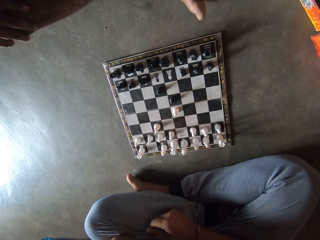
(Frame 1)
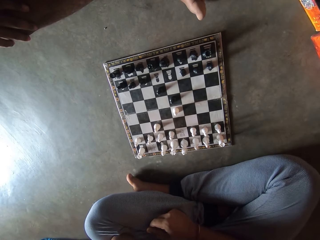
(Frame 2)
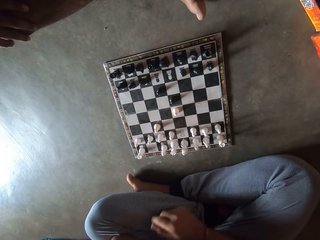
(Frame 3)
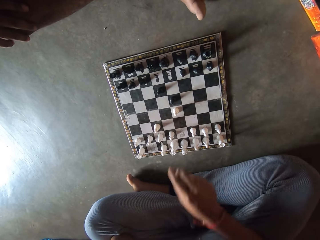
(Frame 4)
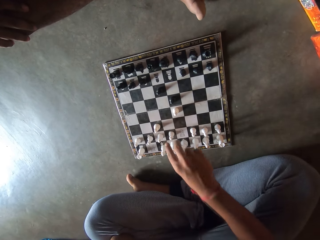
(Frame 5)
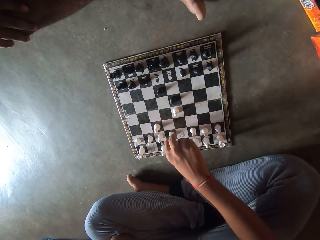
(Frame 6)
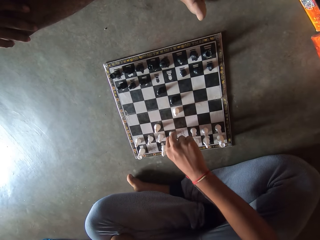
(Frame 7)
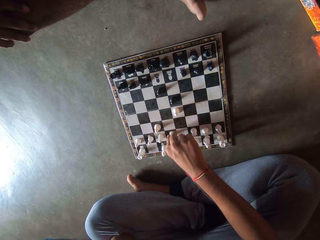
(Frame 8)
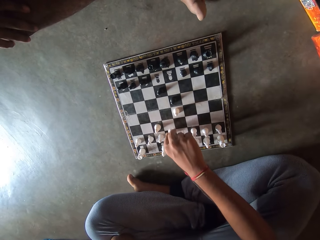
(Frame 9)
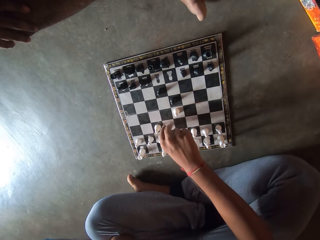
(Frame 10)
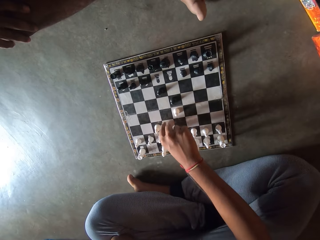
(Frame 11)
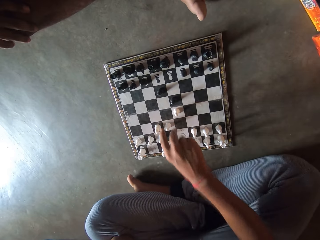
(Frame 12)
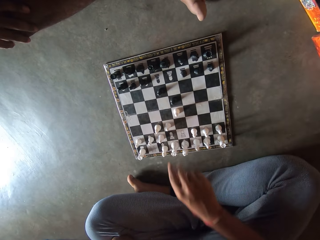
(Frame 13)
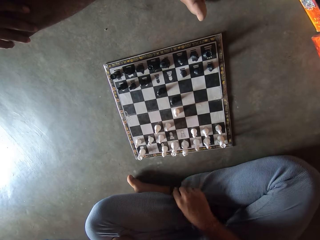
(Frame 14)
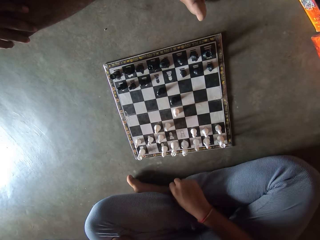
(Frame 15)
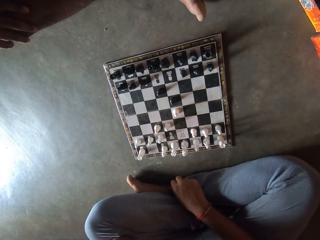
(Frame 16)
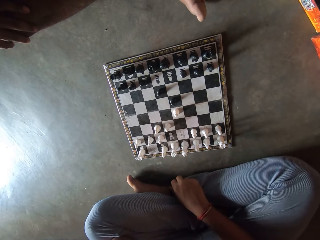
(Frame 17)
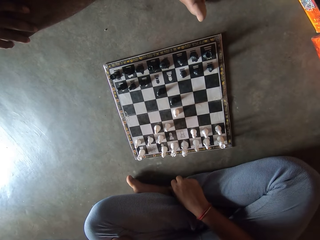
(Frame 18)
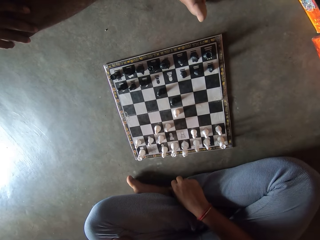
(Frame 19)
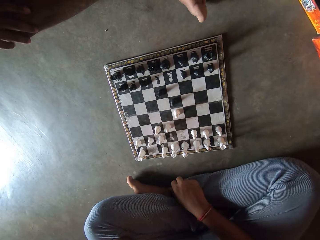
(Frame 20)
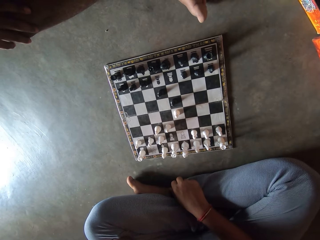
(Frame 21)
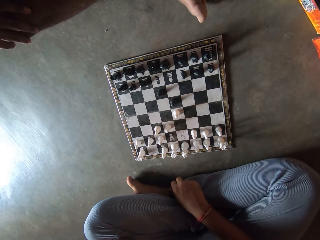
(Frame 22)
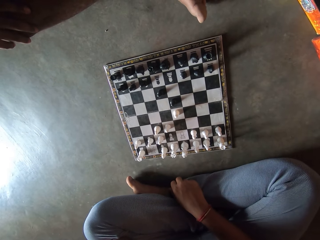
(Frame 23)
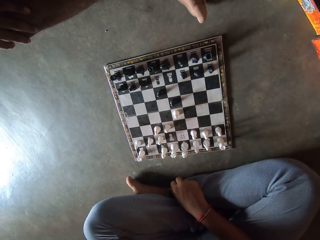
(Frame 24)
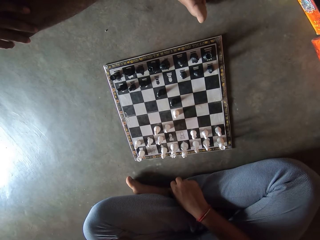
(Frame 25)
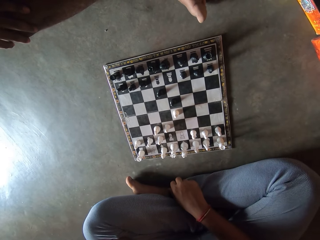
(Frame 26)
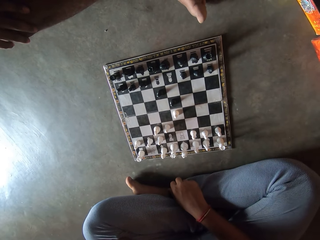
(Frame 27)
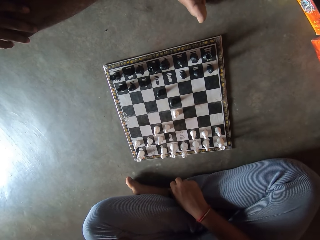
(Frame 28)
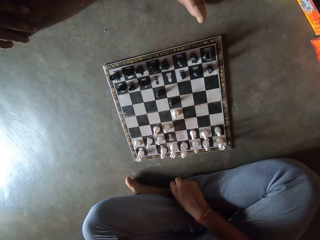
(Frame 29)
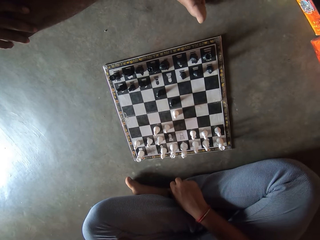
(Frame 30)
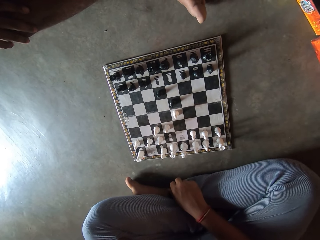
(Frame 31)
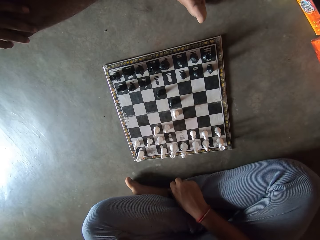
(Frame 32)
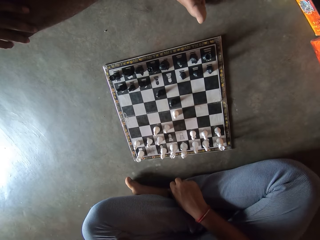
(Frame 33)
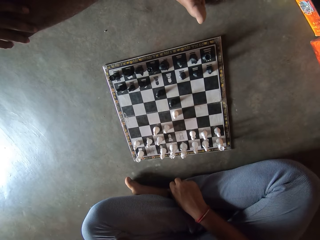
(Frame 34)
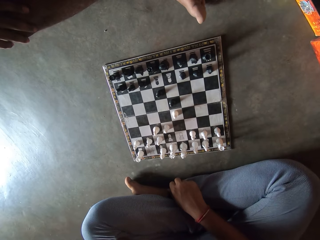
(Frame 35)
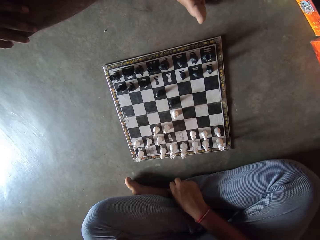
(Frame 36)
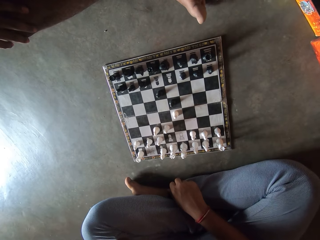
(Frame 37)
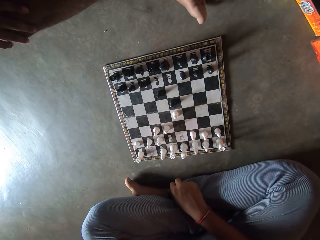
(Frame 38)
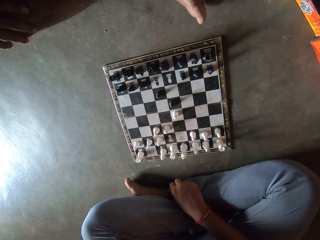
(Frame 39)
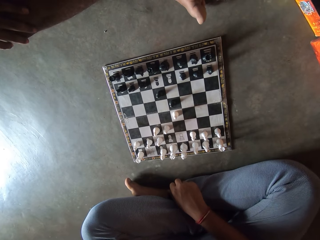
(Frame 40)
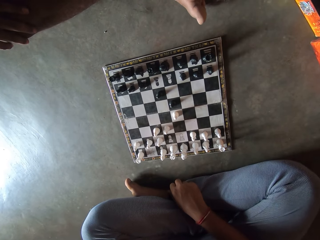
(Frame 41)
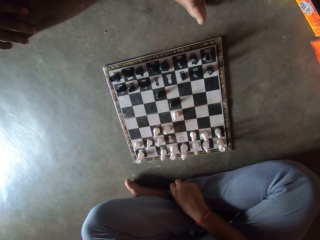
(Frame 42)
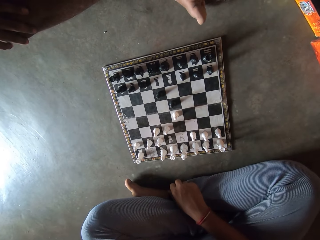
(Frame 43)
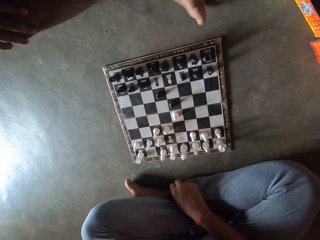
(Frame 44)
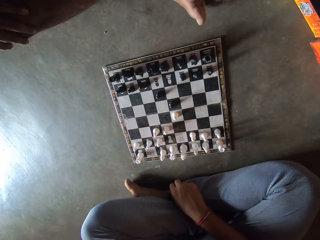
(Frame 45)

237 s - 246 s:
A man plays the chess game. The man moves a chess piece. The camera wearer stares at the chess board.

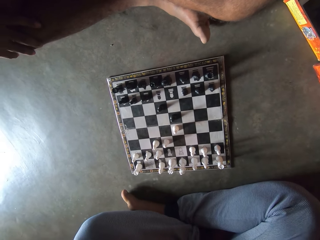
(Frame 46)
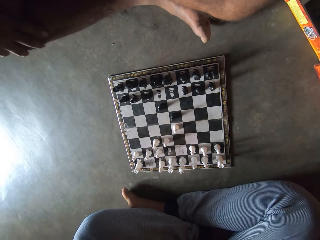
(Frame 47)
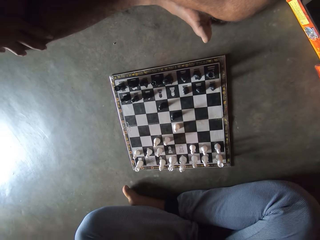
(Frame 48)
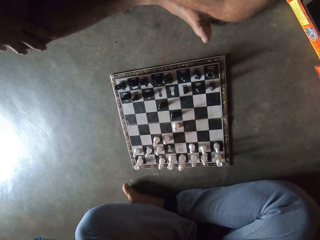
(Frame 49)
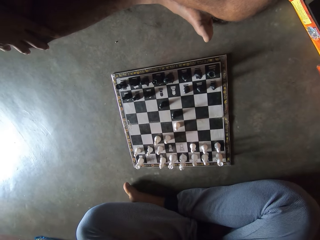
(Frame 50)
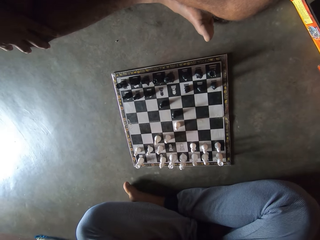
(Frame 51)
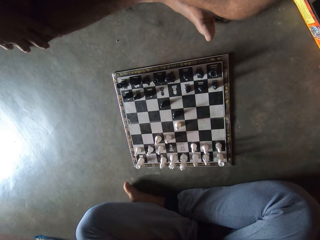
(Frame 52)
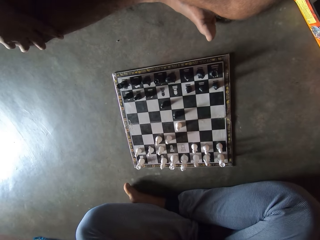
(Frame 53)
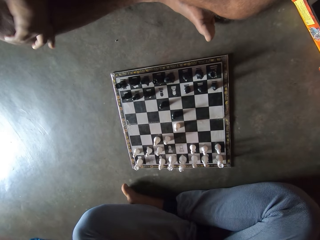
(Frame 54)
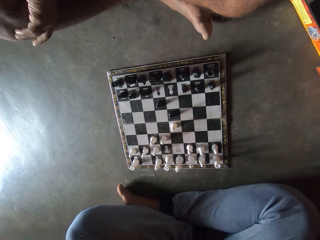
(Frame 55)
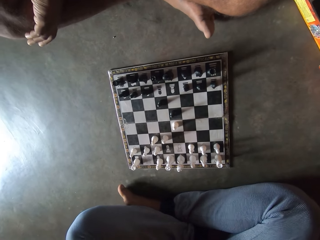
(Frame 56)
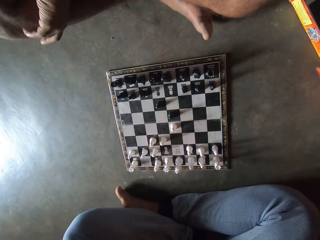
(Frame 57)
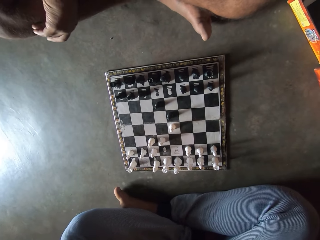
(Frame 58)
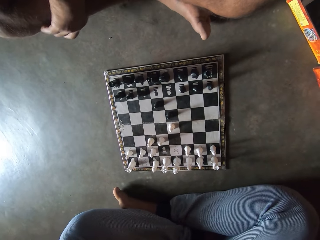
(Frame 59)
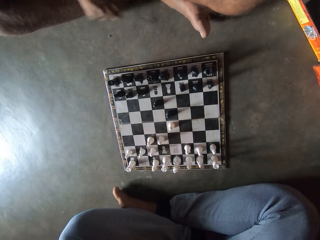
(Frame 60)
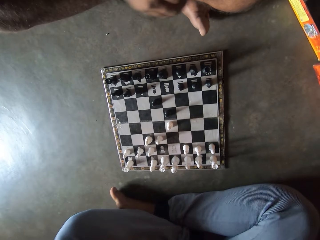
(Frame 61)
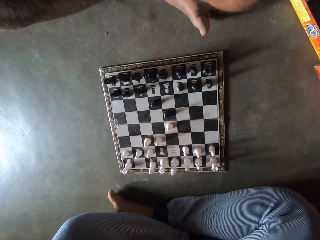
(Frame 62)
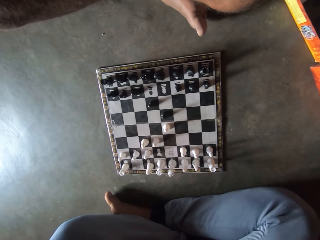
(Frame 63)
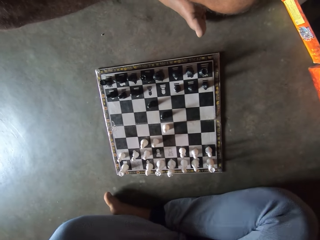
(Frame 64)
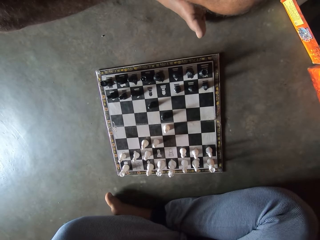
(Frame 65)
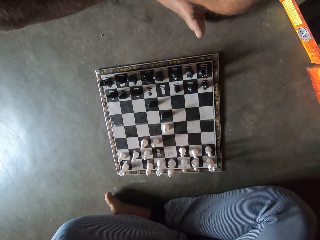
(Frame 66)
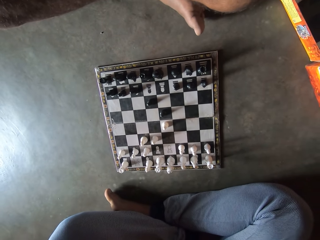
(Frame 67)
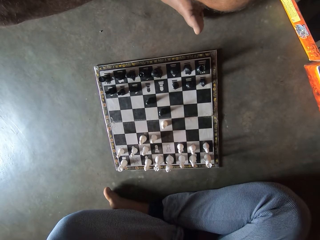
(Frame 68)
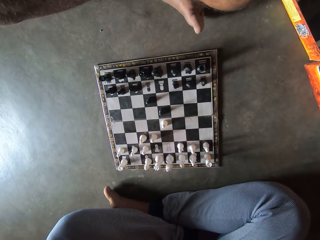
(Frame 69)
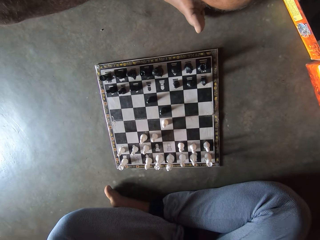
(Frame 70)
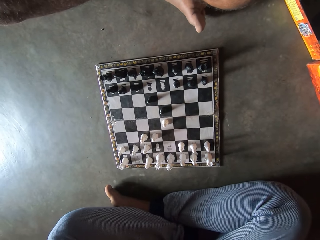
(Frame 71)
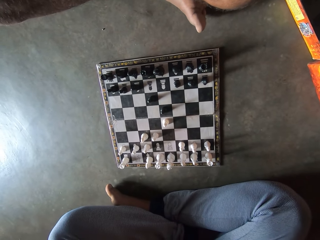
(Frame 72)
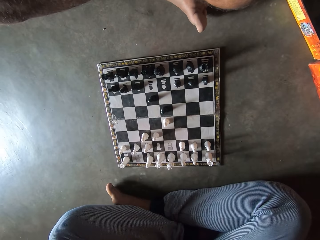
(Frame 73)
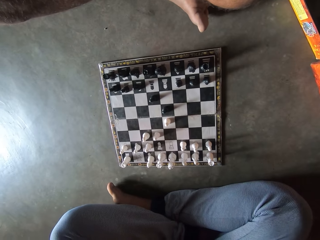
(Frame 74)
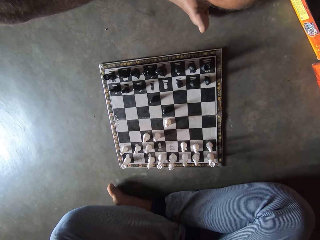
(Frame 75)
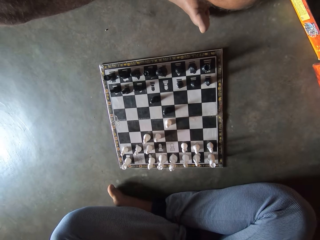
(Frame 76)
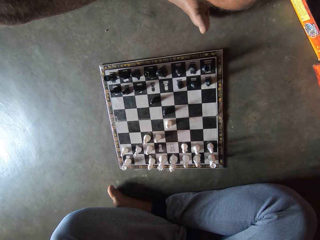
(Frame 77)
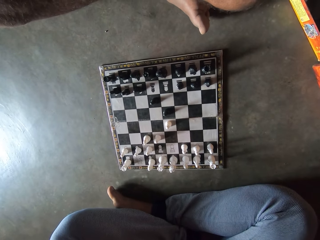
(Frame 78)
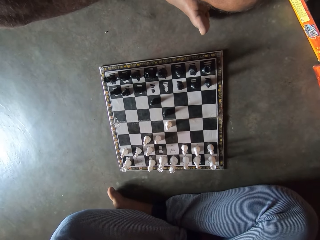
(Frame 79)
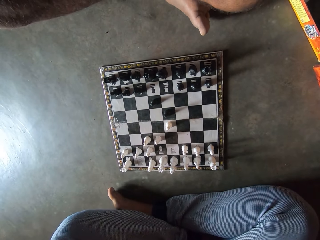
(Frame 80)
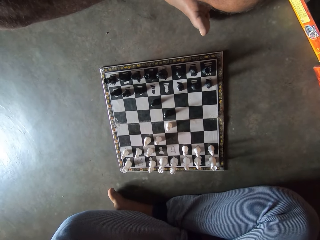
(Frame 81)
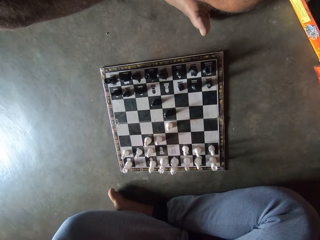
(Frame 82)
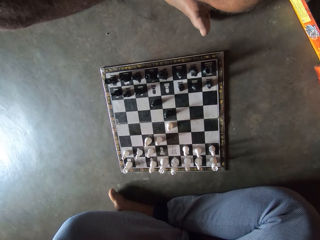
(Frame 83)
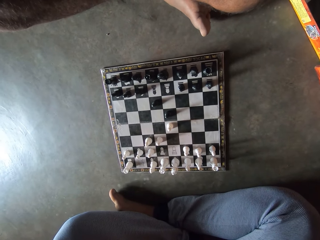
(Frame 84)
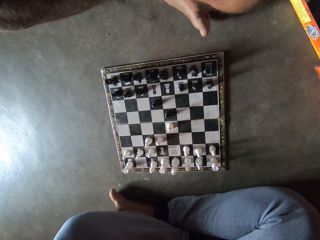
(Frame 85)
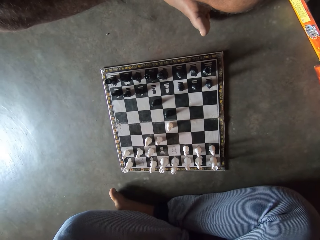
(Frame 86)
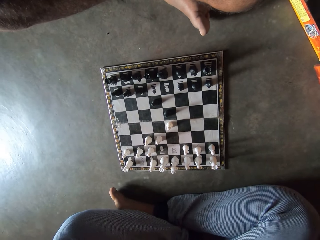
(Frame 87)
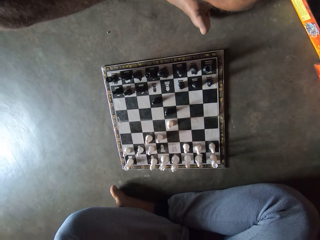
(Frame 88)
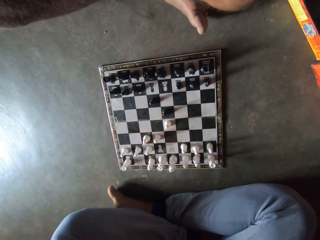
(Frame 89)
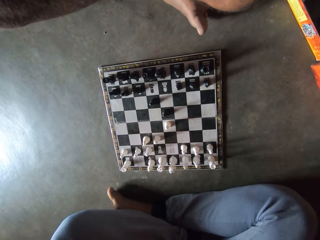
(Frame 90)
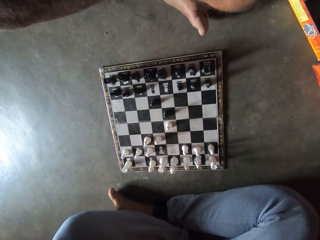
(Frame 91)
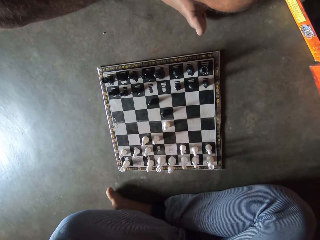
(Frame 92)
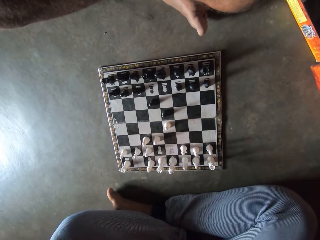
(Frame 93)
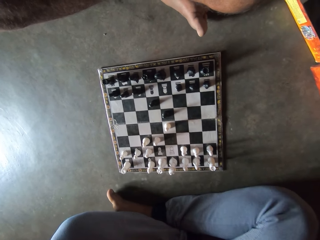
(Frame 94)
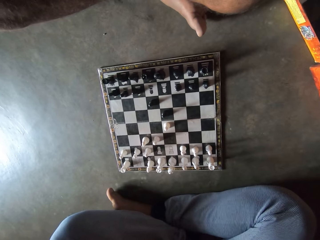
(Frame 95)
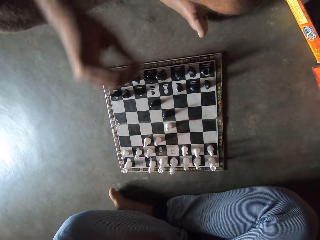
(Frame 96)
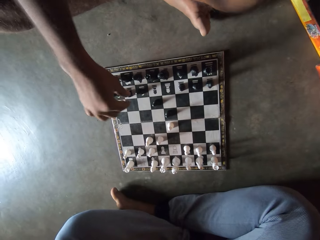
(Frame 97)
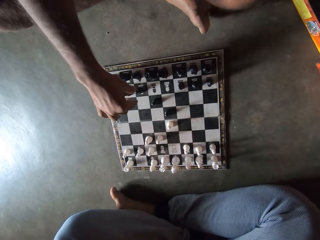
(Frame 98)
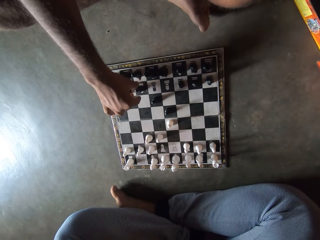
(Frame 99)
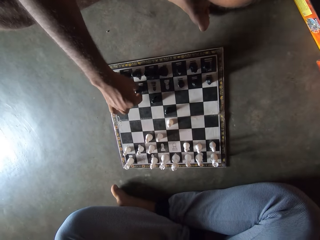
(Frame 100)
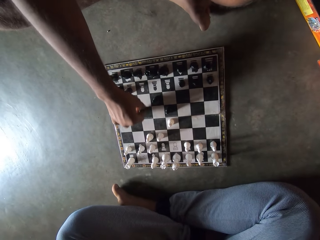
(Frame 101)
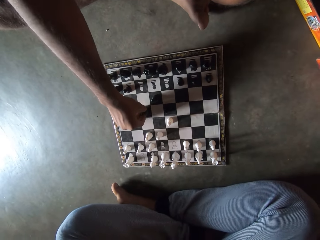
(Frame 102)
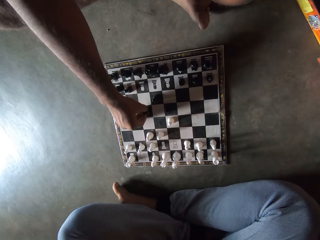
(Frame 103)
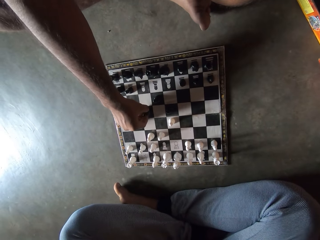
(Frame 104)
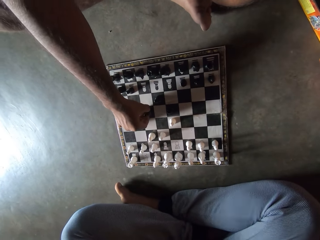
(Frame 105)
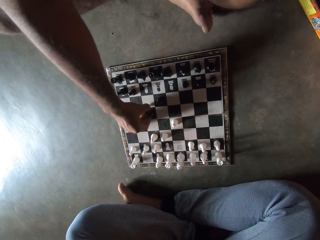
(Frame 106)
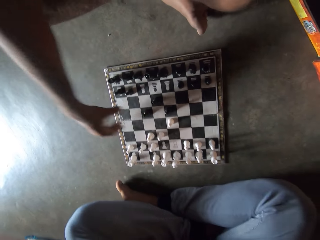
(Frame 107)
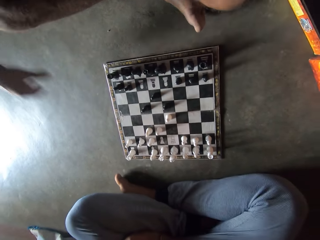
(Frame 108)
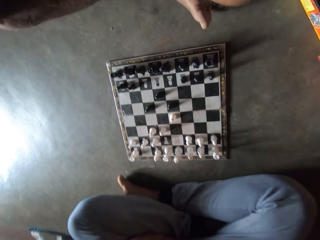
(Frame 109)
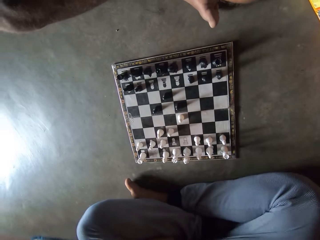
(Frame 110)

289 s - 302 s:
A man holds his leg. The man lifts his hand off his leg. The man makes a move on the chess board with his right hand. The man plays chess. The man pulls his hand off the chess piece.
